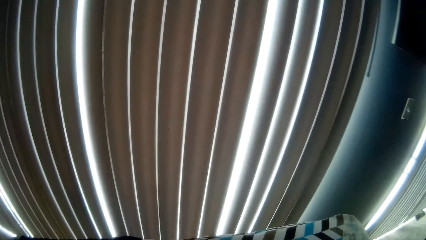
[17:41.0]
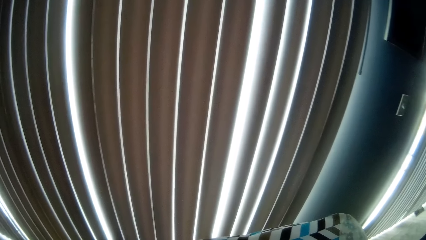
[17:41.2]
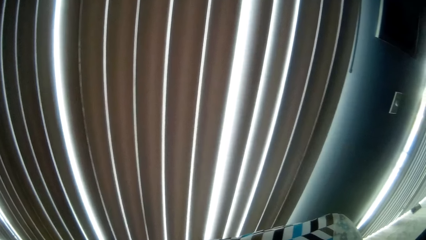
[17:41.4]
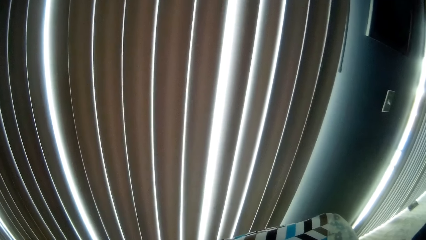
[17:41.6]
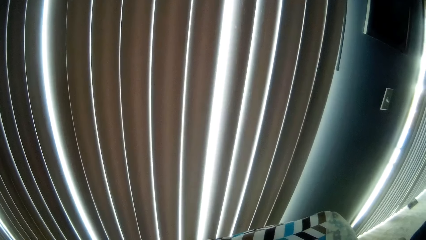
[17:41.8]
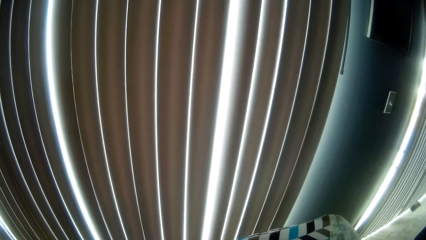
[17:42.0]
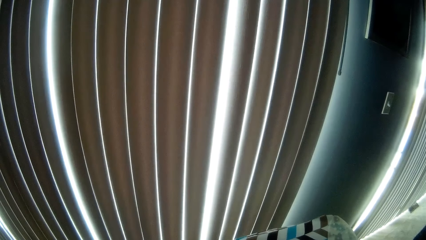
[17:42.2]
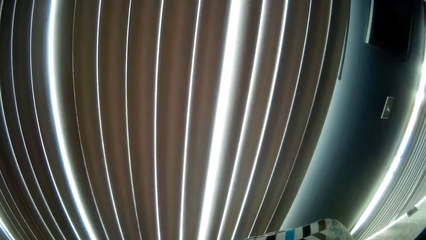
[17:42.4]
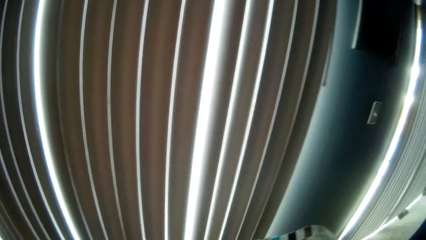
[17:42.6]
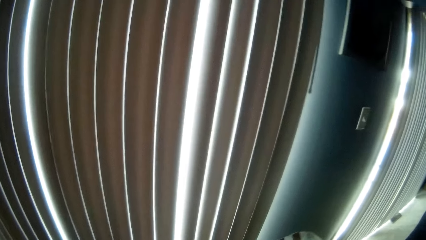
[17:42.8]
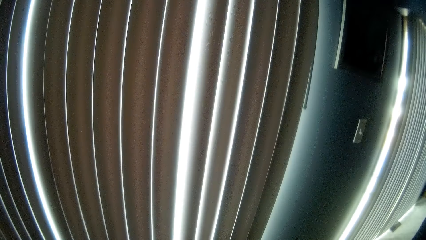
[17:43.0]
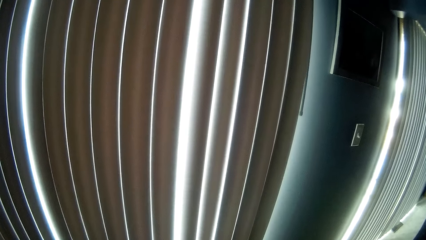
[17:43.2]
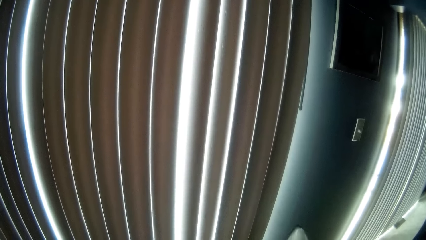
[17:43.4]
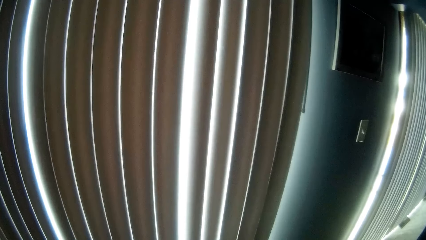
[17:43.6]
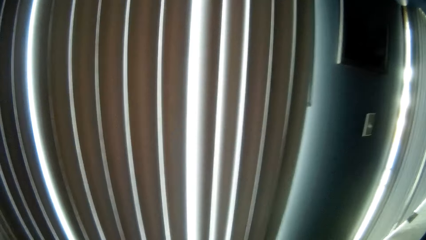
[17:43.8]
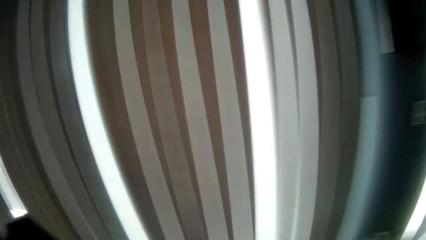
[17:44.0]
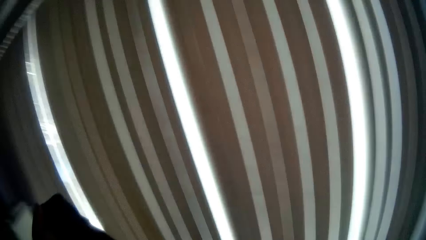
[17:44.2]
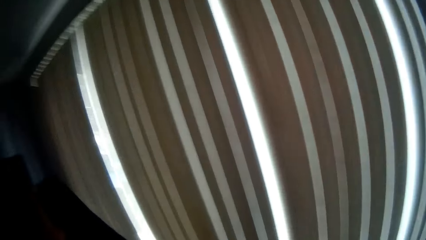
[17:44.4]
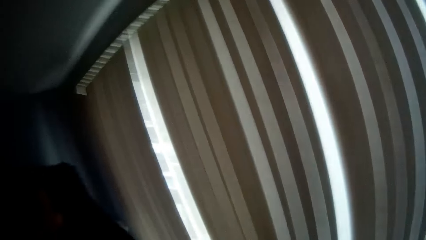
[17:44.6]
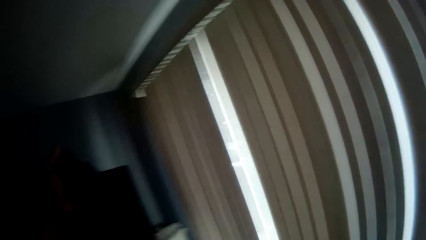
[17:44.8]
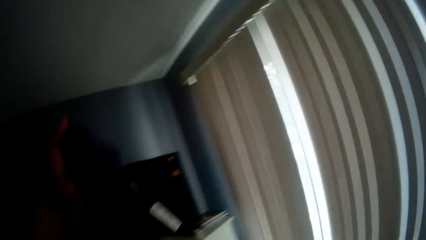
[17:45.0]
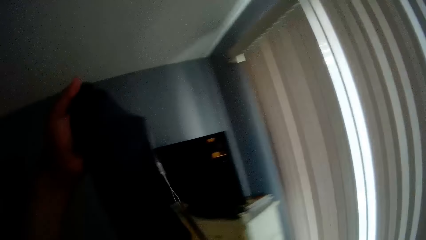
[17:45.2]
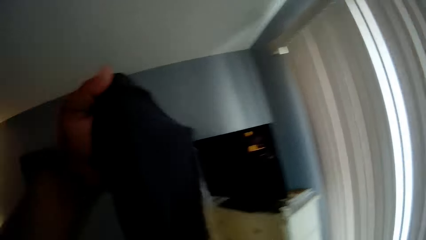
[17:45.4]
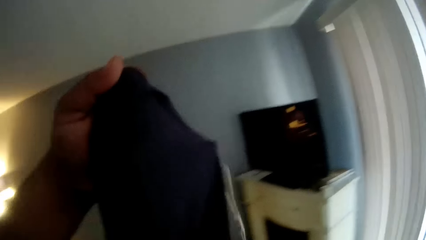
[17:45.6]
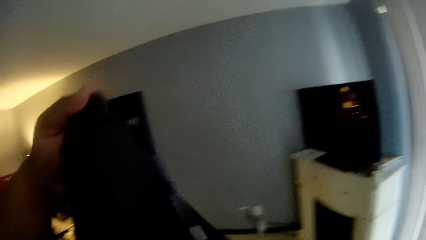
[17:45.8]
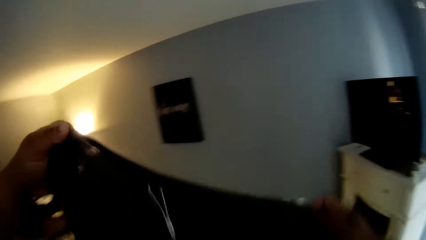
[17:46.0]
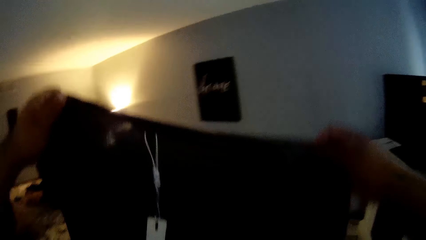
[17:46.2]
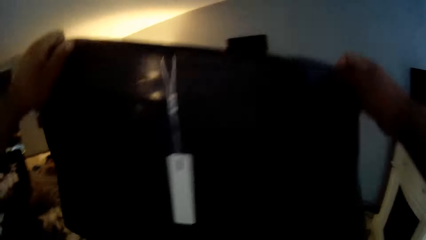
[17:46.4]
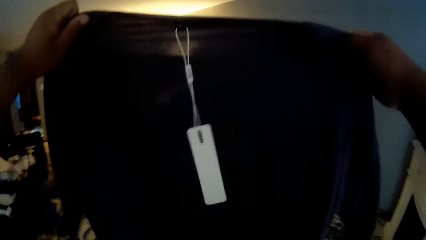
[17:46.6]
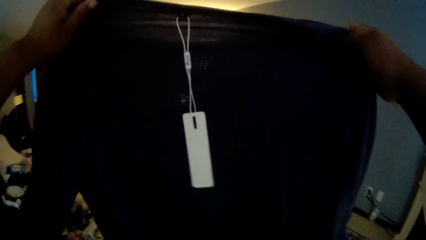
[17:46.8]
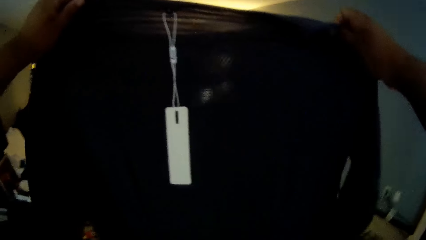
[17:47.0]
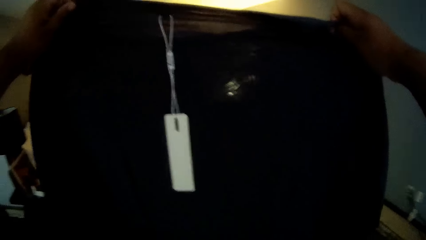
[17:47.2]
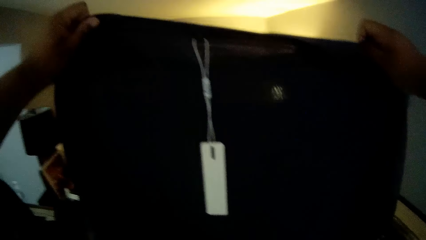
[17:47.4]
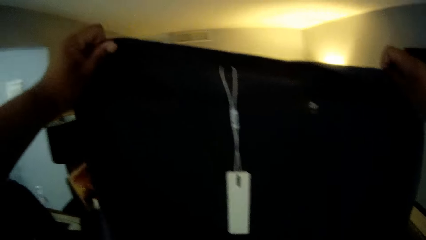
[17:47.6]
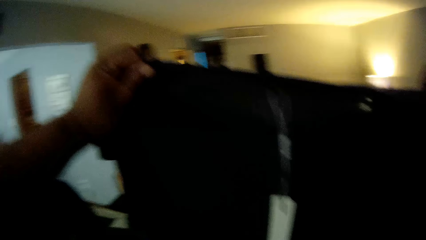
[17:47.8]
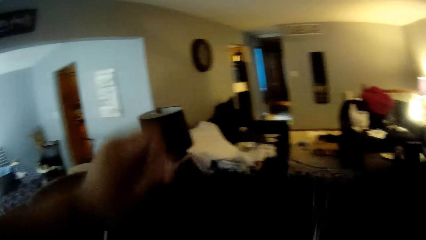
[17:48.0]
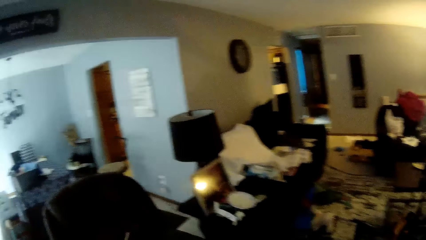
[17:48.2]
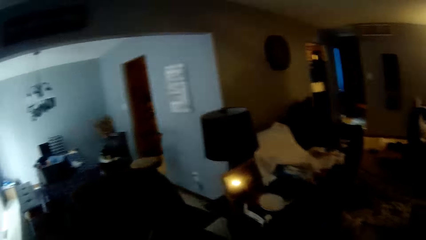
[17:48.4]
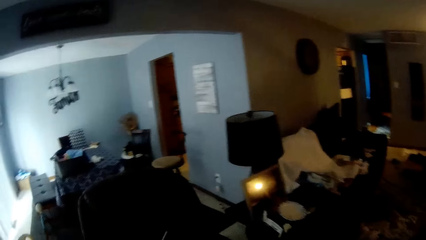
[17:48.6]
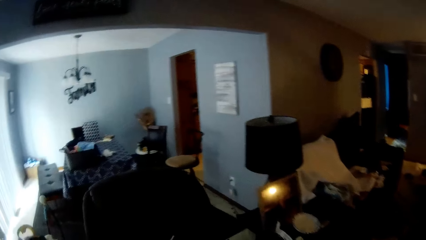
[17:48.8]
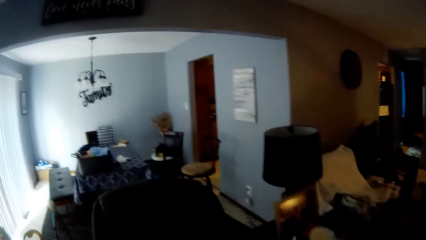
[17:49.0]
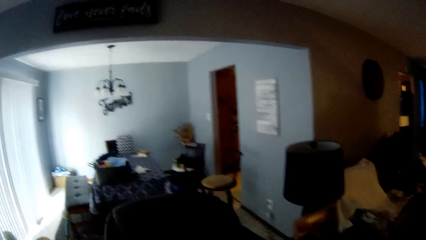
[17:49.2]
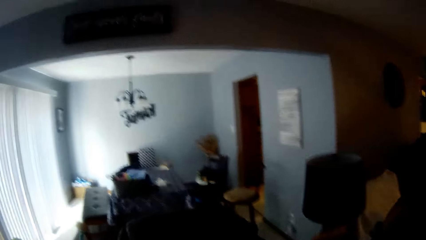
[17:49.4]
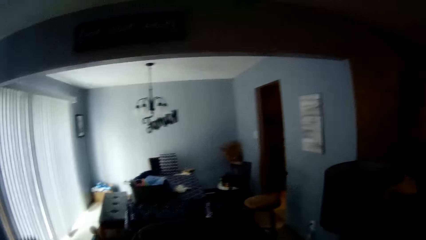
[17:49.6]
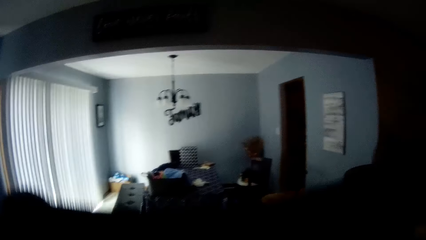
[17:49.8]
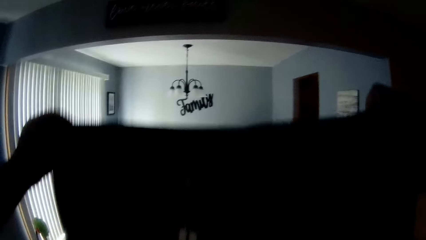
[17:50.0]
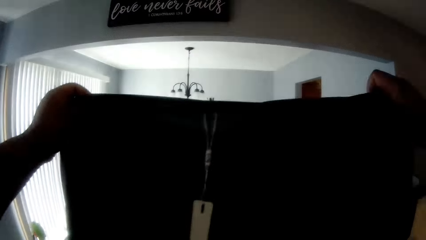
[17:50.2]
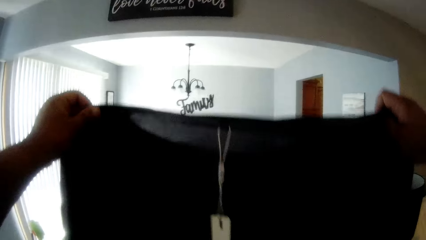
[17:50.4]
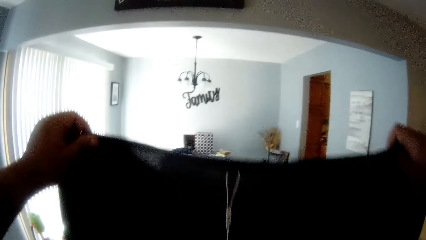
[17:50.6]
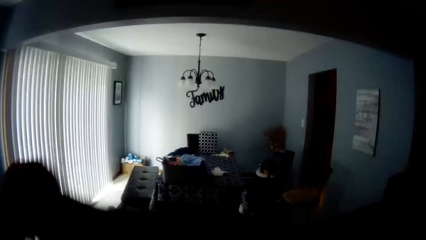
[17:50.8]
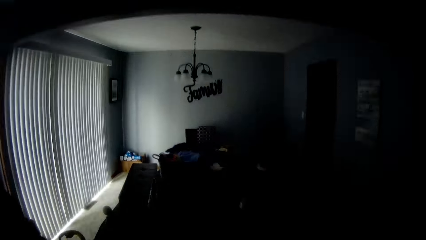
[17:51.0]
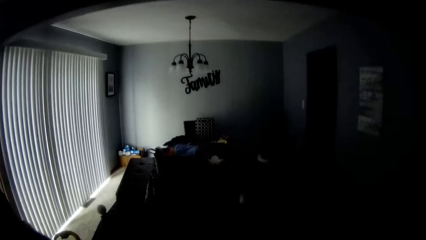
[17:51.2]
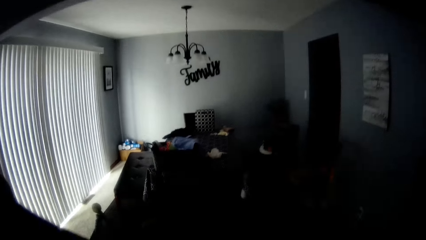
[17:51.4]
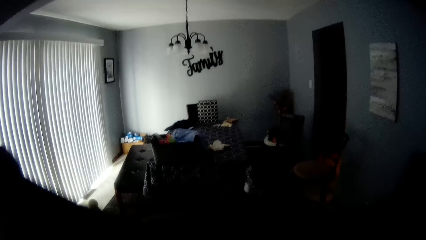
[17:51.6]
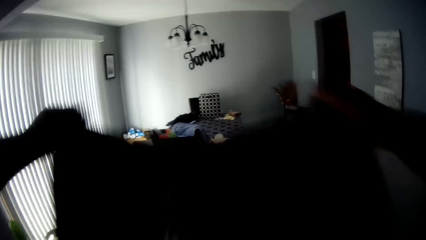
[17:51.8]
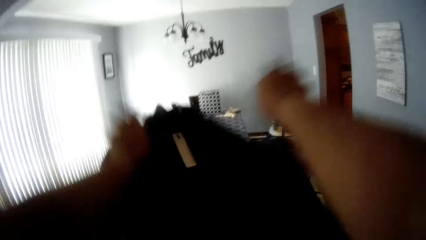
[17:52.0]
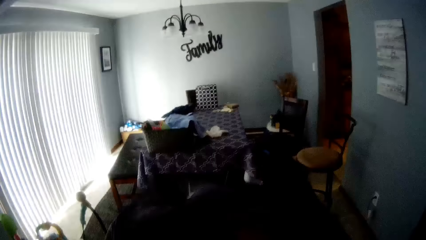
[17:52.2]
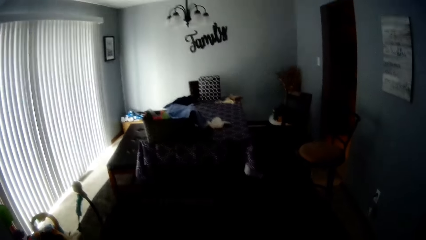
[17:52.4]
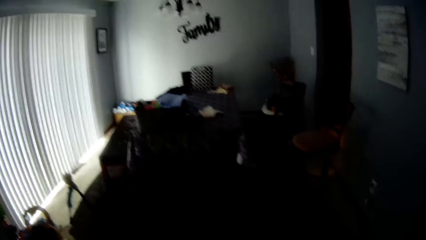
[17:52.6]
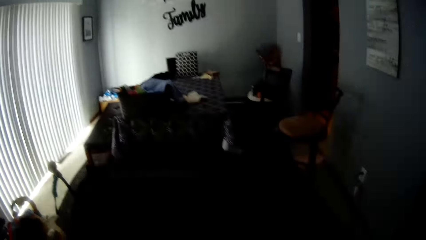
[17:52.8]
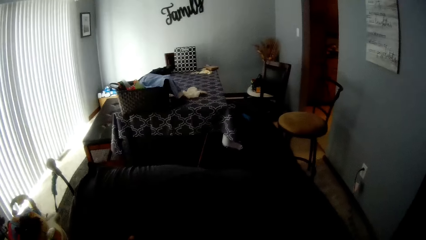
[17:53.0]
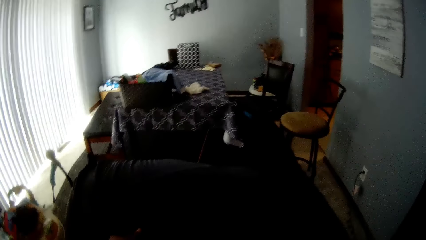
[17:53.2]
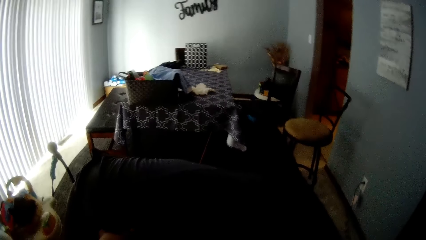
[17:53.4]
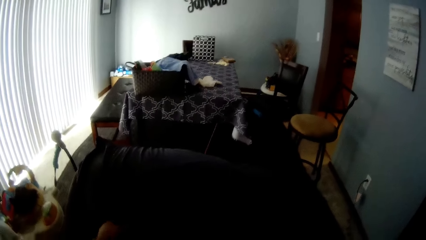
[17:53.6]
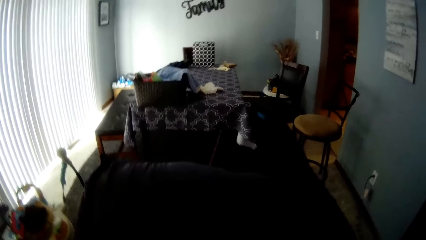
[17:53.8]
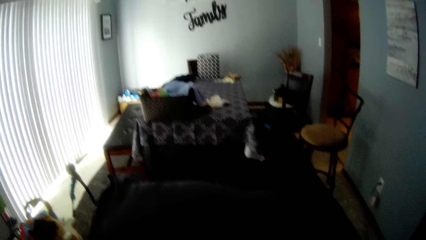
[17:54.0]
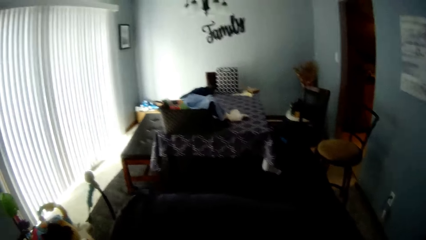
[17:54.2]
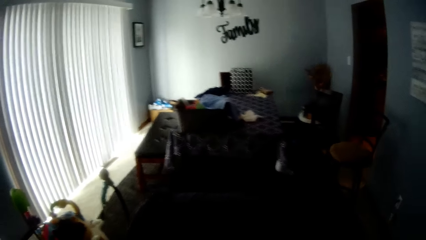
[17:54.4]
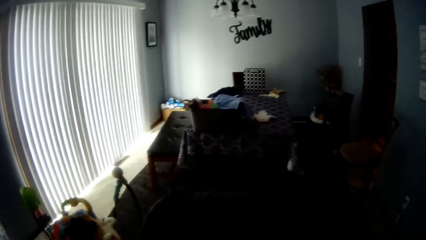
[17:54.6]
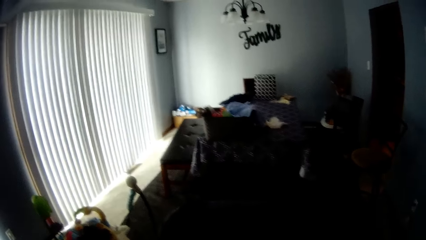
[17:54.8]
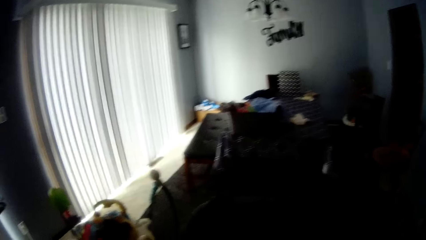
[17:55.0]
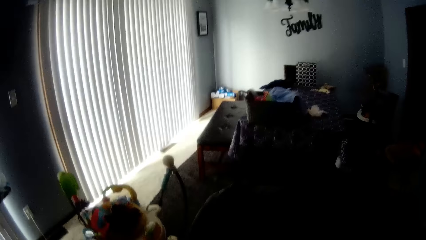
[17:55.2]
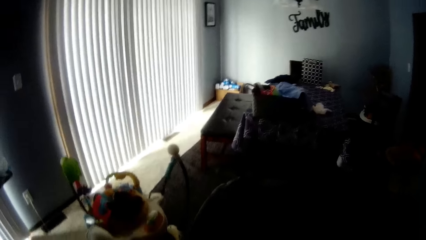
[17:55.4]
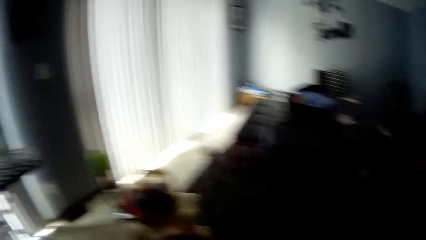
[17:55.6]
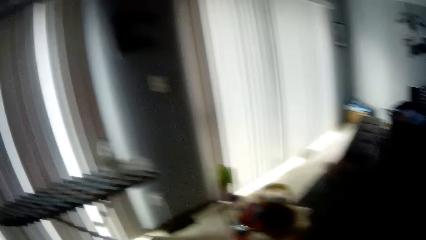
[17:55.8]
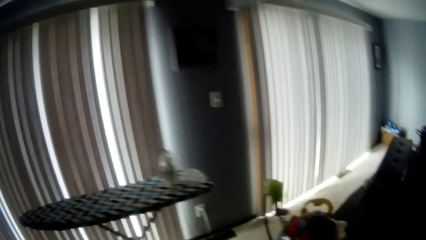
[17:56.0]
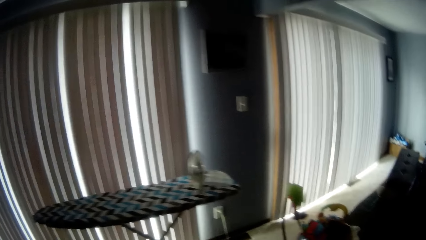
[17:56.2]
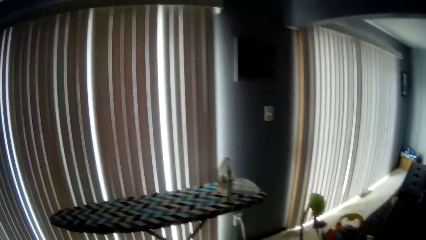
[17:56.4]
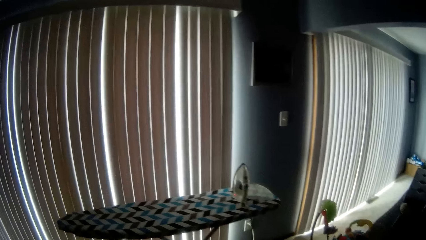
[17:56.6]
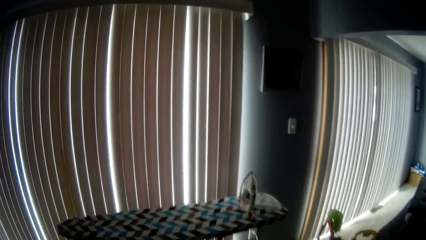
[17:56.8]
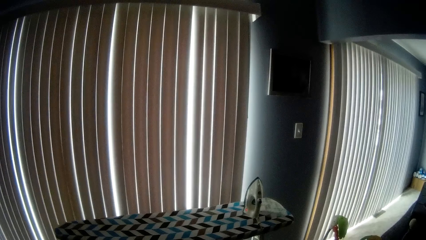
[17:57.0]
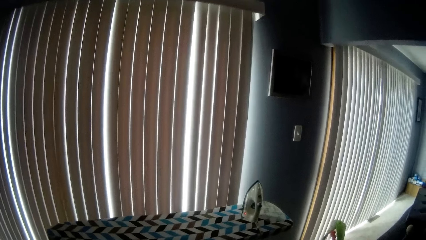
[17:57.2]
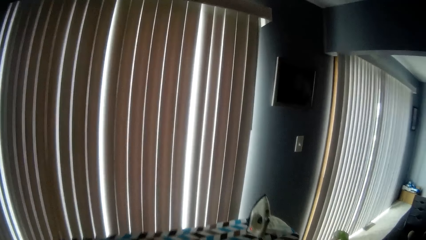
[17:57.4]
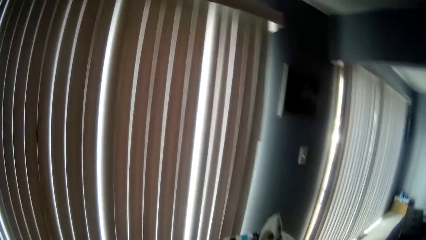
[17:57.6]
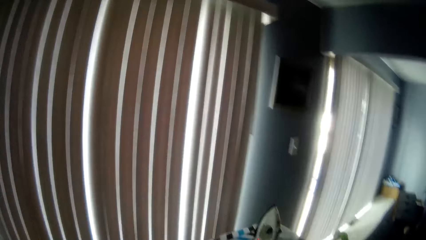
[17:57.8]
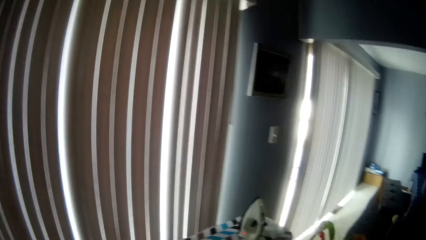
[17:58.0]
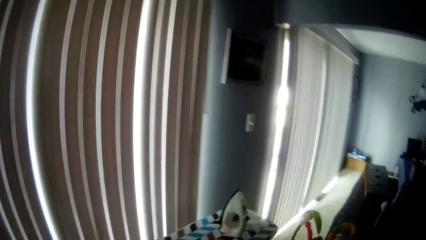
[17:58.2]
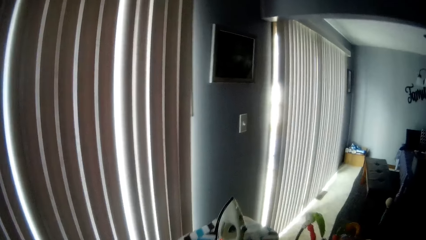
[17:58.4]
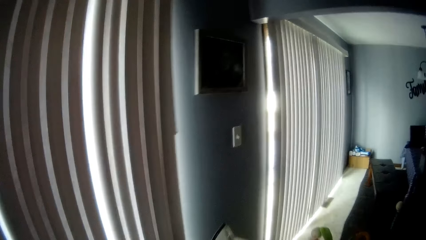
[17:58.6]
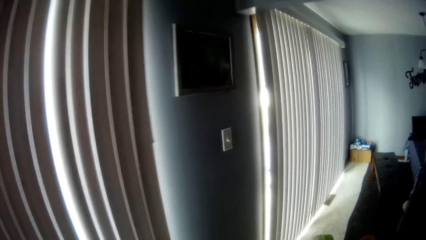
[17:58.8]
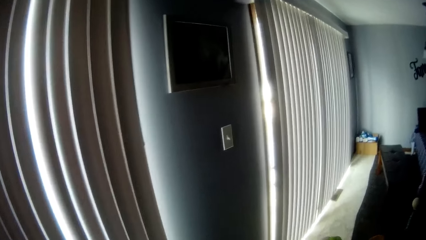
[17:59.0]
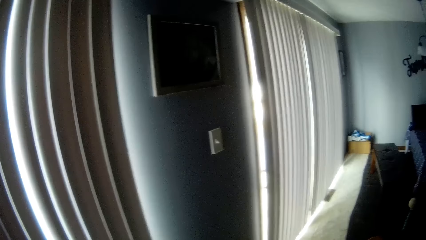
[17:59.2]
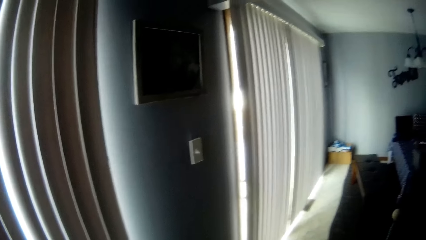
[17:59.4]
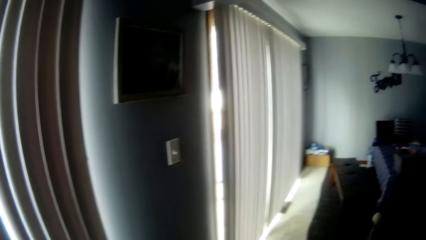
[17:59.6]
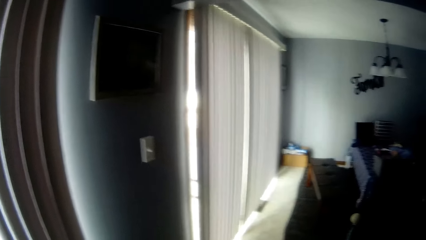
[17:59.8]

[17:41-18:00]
The camera wearer stops ironing. He drops the iron on the ironing board with his right hand. He adjusts the shirt with his left hand. He adjusts the shirt with both hands. He examines the shirt. He drops the shirt. He walks around. He lifts the shirt. He places the shirt on a chair. He throws the shirt on the table. He adjusts the shirt. He walks around.
